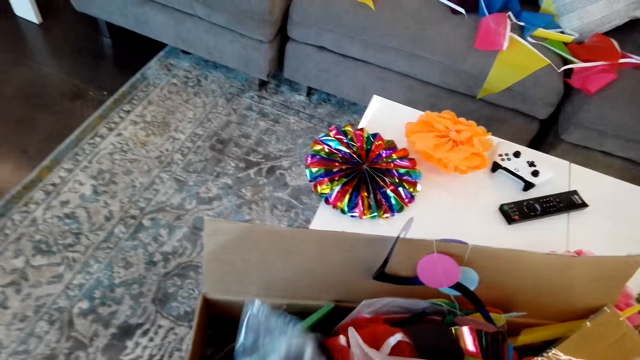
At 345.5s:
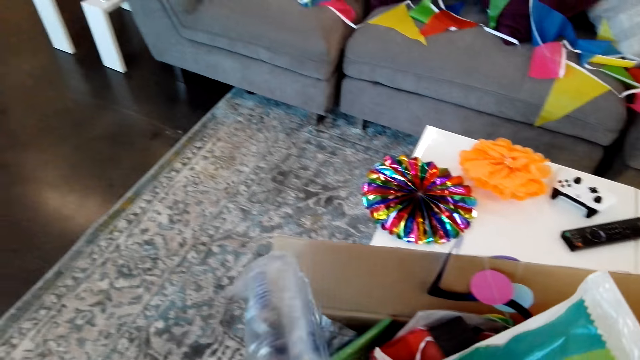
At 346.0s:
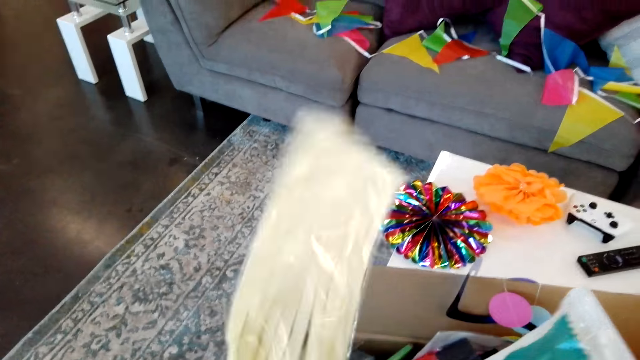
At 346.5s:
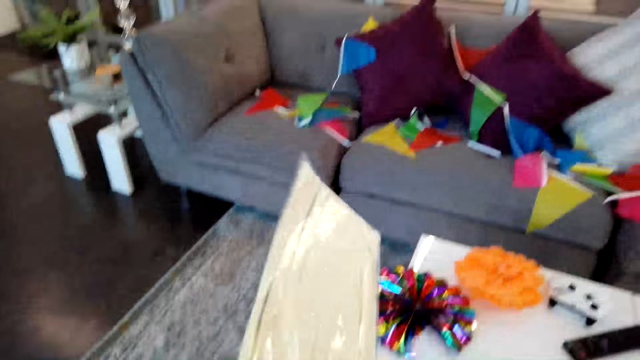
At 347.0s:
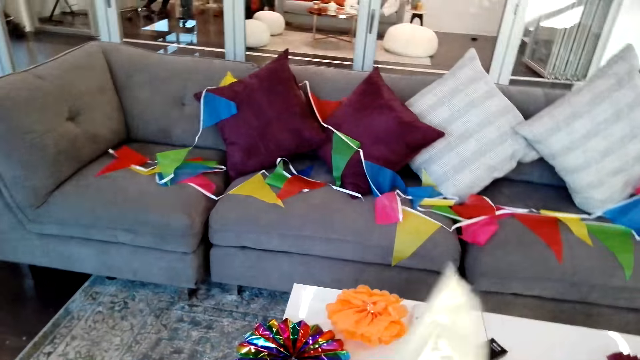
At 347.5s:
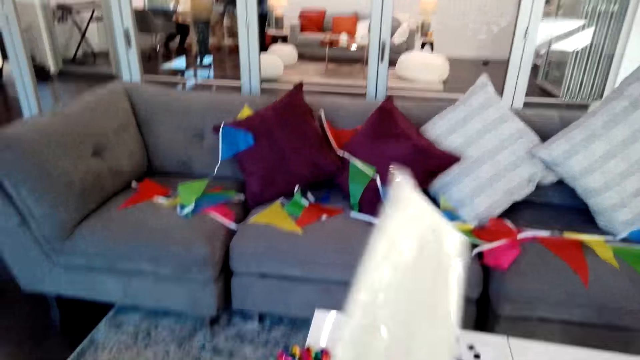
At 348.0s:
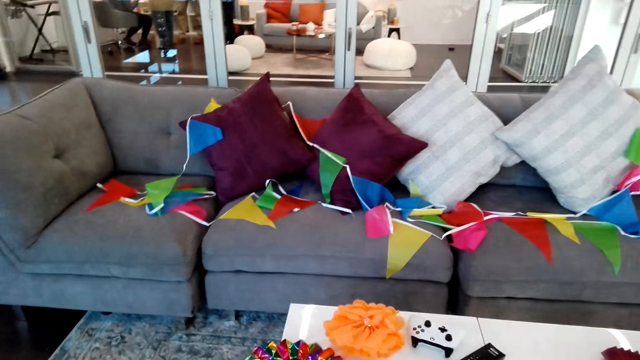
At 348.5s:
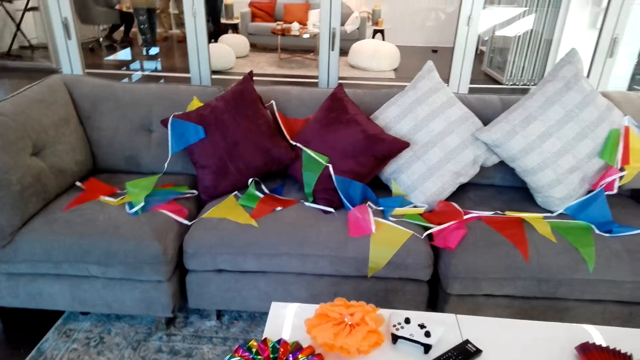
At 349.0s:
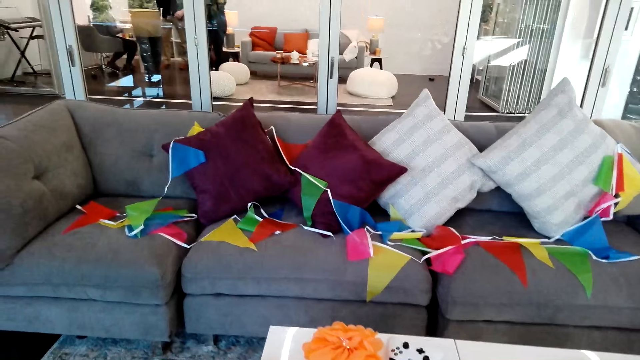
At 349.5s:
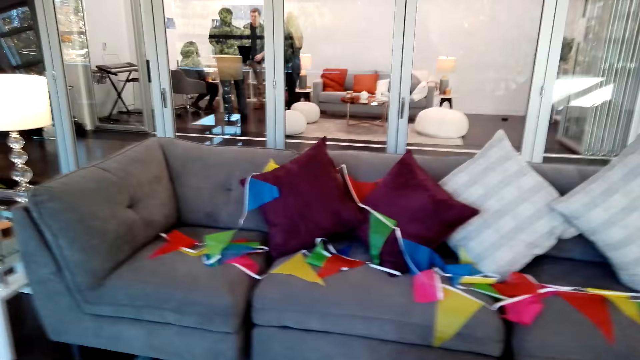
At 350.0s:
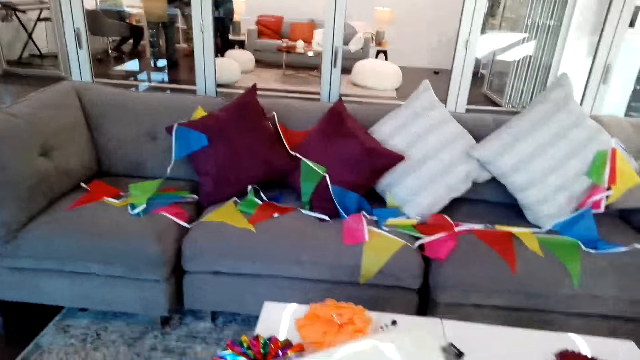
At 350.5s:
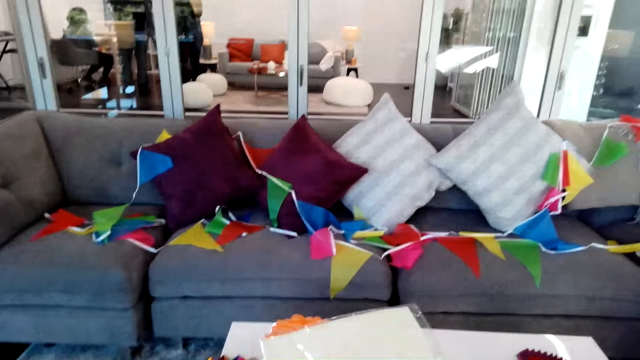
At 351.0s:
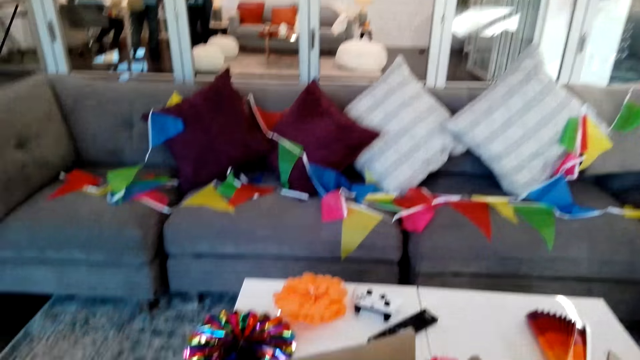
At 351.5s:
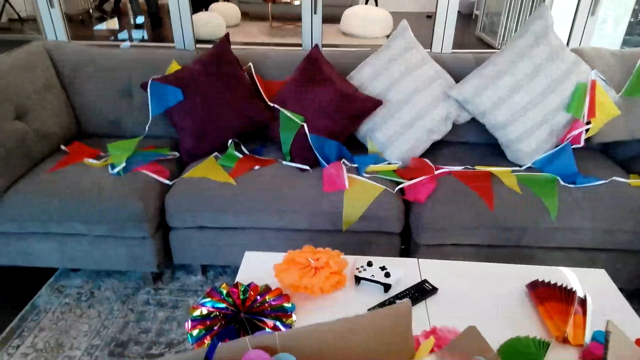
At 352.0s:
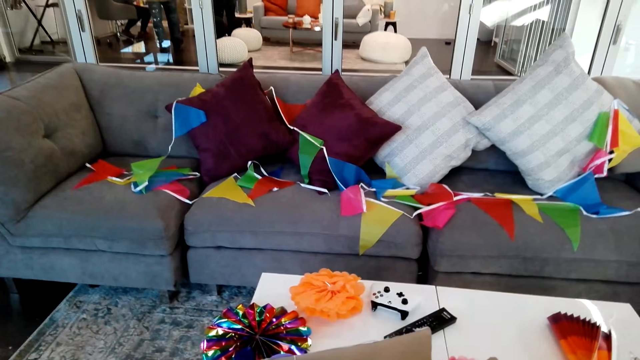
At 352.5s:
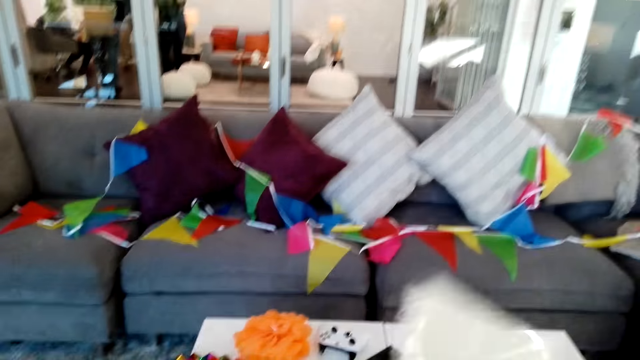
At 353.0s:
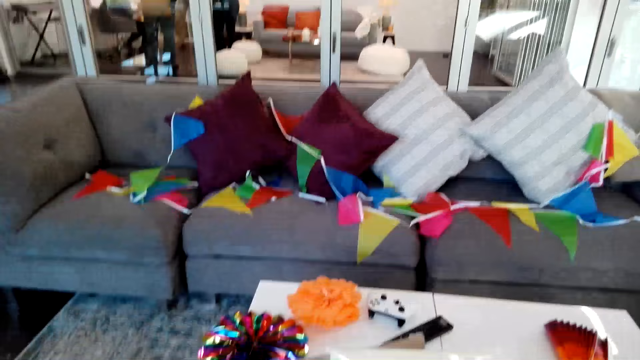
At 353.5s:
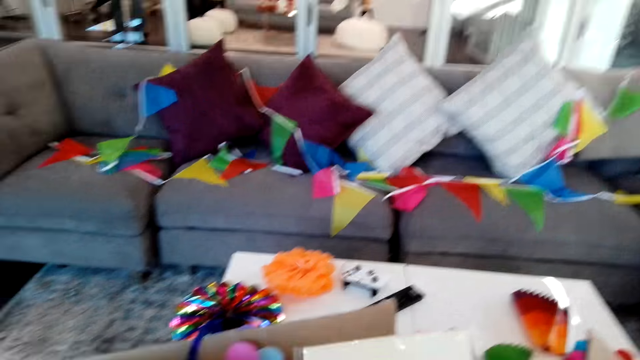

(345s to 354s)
The camera wearer takes the packet of ribbon. They move the packet of ribbon on the hand.

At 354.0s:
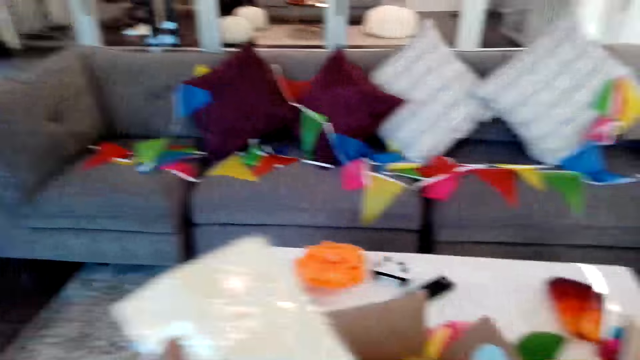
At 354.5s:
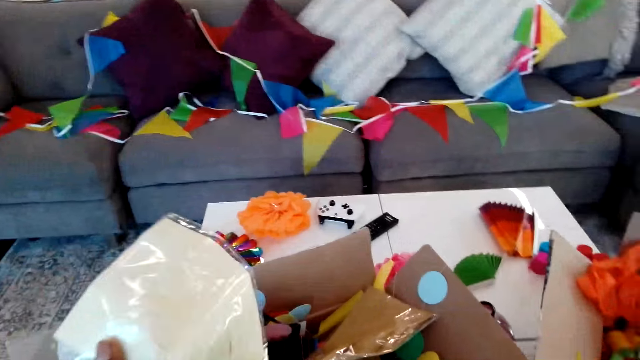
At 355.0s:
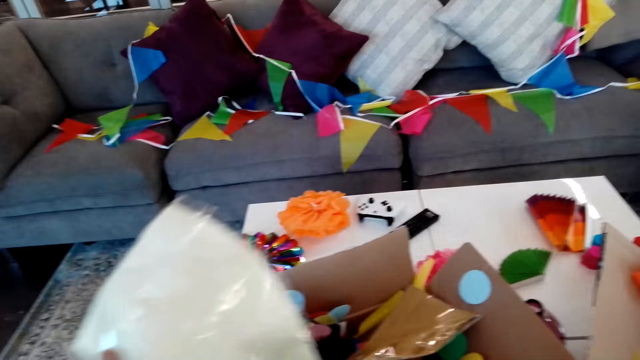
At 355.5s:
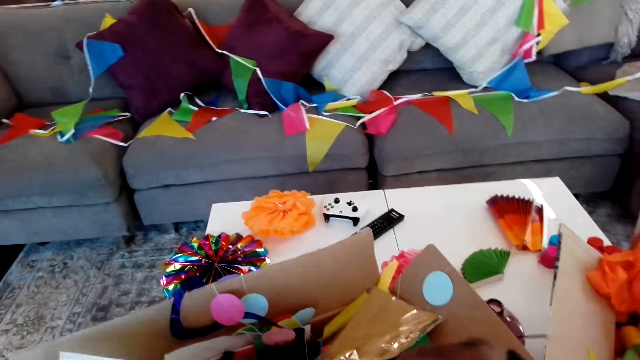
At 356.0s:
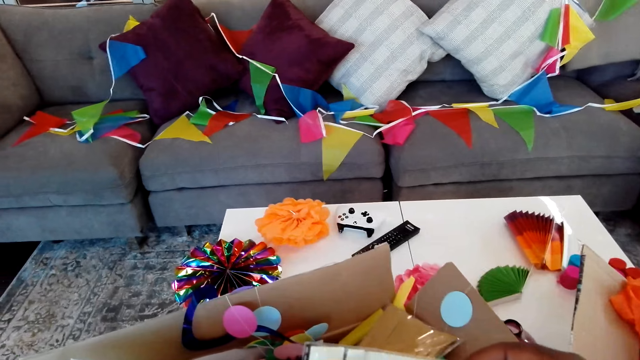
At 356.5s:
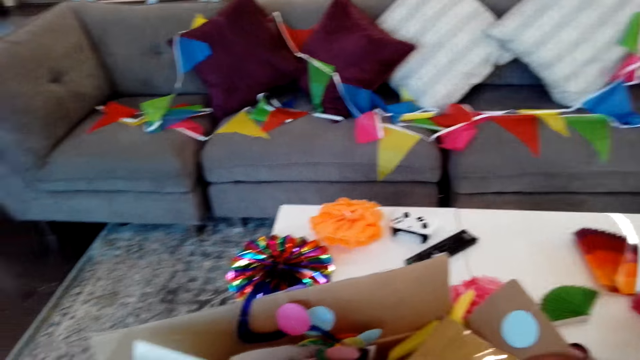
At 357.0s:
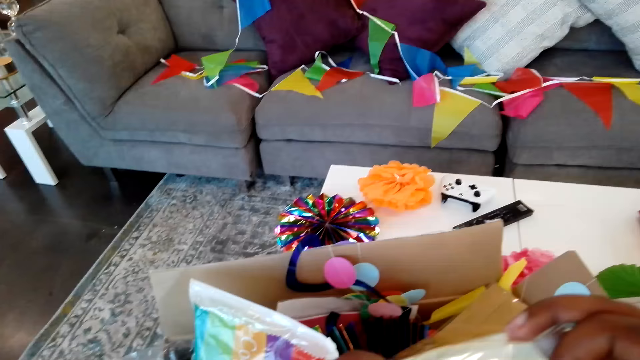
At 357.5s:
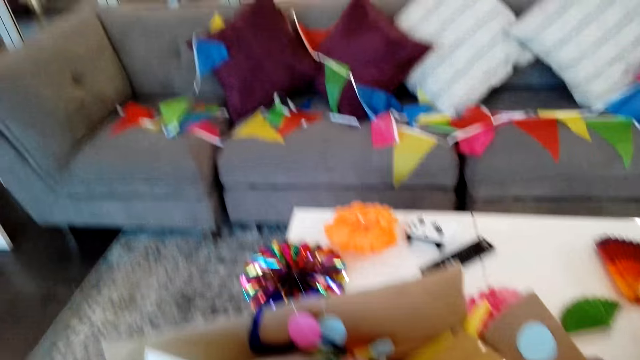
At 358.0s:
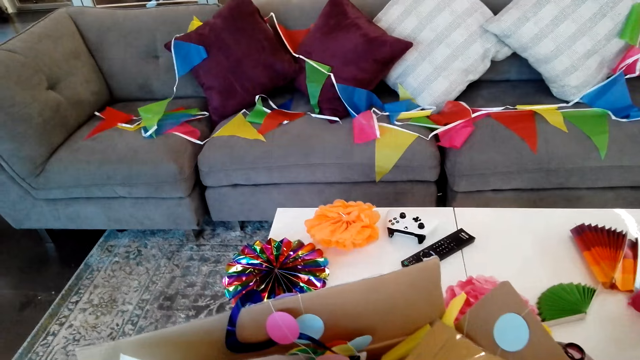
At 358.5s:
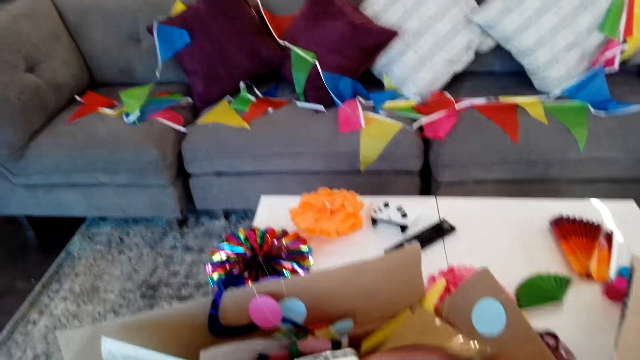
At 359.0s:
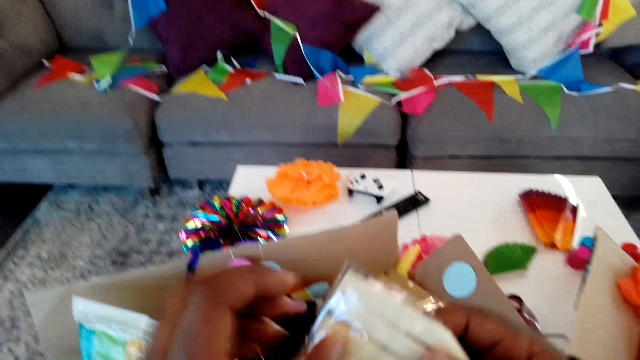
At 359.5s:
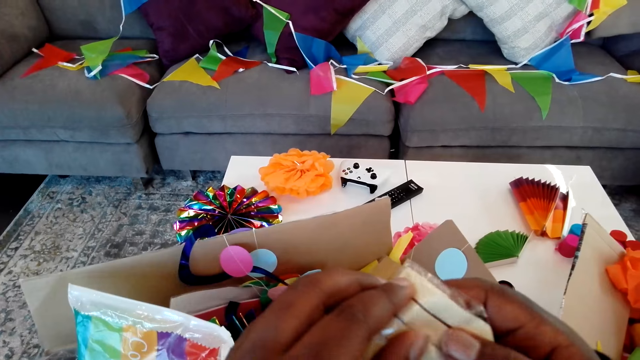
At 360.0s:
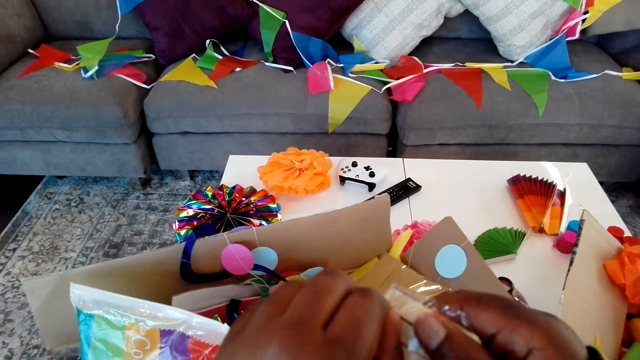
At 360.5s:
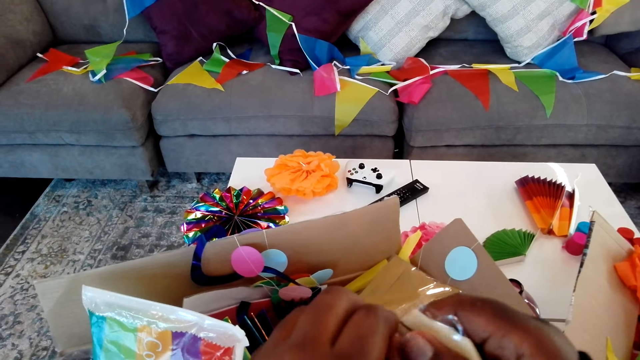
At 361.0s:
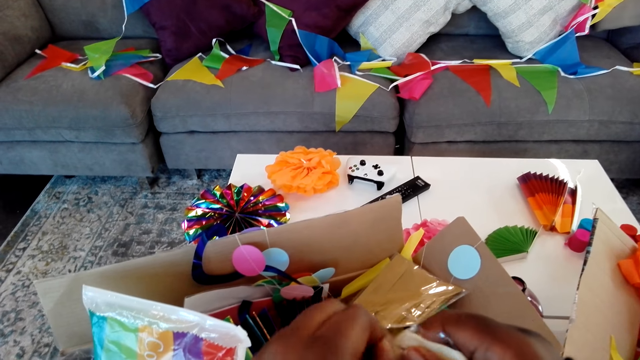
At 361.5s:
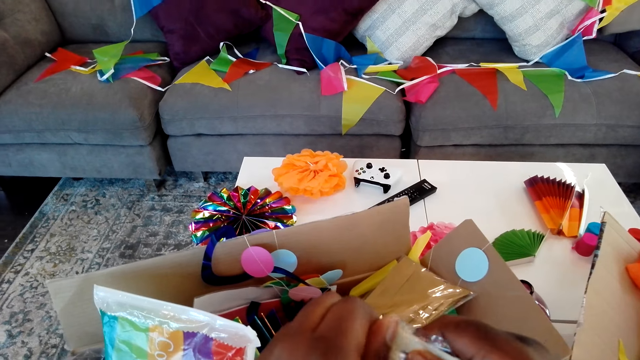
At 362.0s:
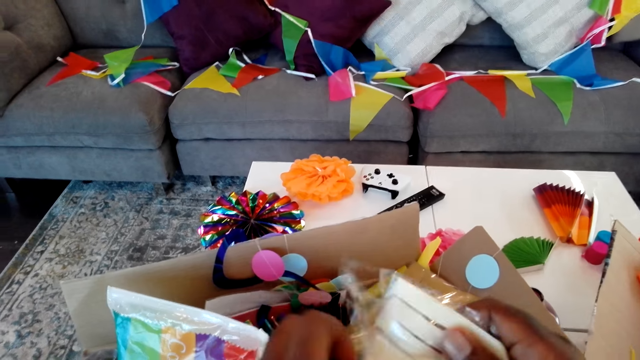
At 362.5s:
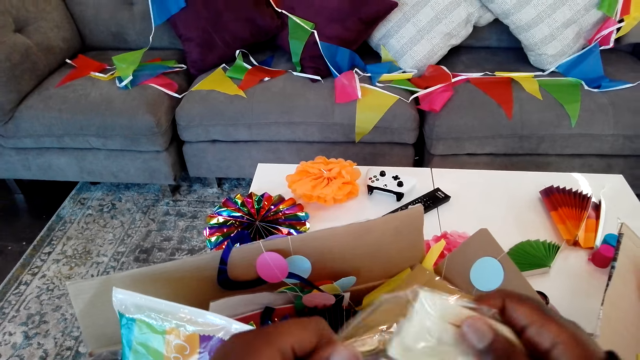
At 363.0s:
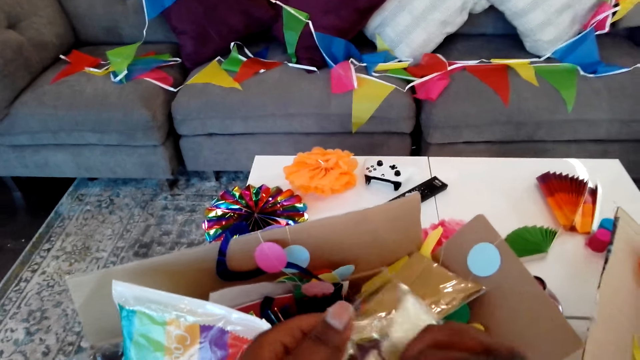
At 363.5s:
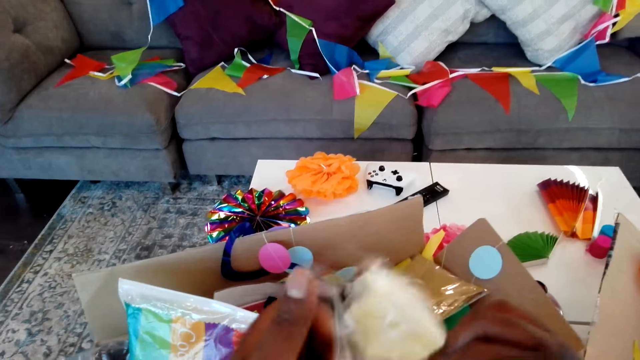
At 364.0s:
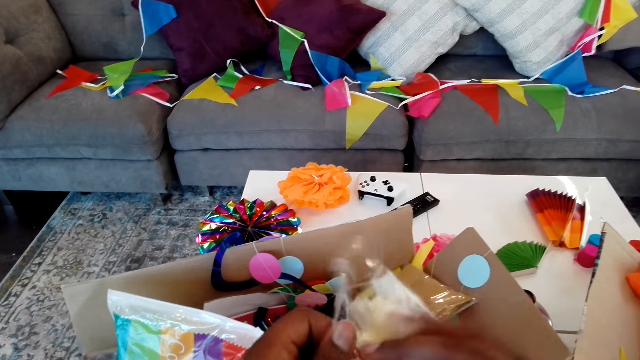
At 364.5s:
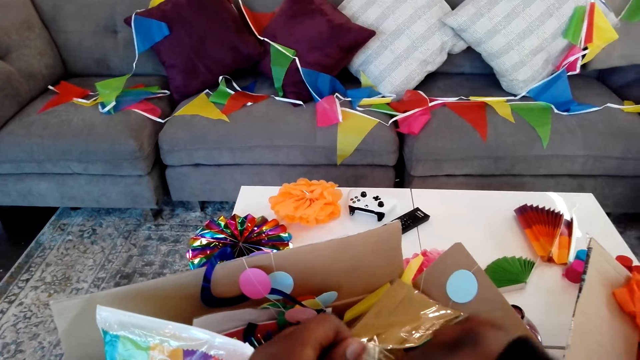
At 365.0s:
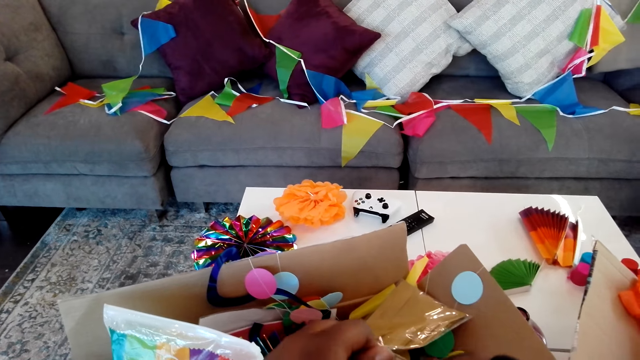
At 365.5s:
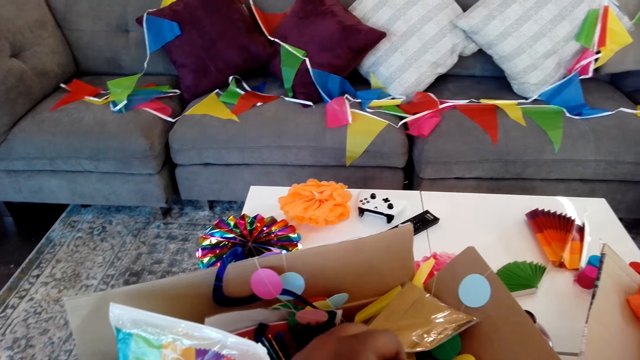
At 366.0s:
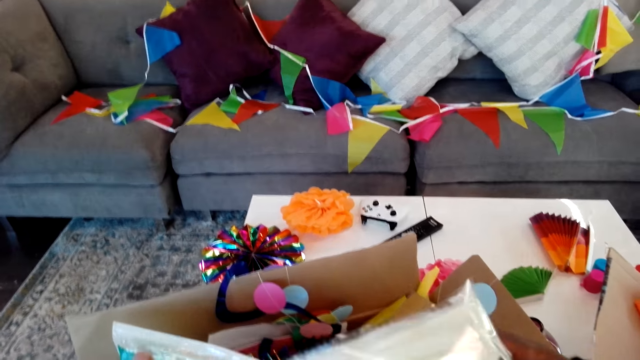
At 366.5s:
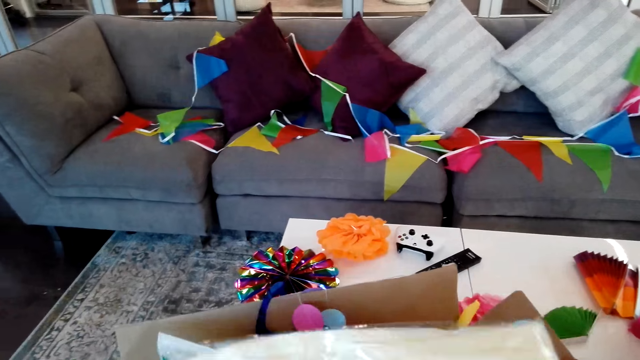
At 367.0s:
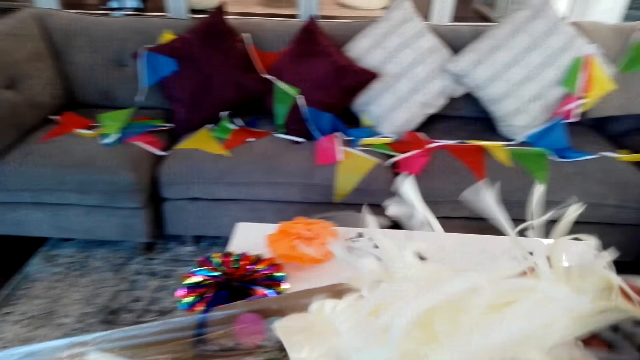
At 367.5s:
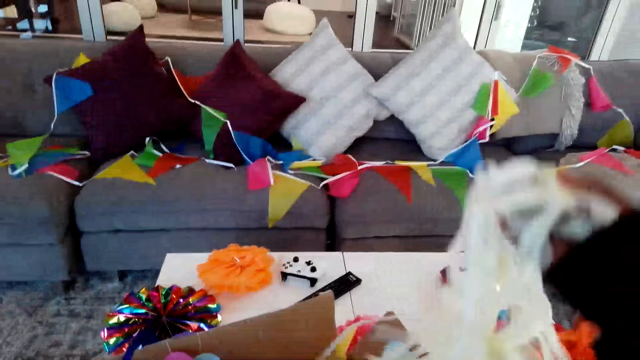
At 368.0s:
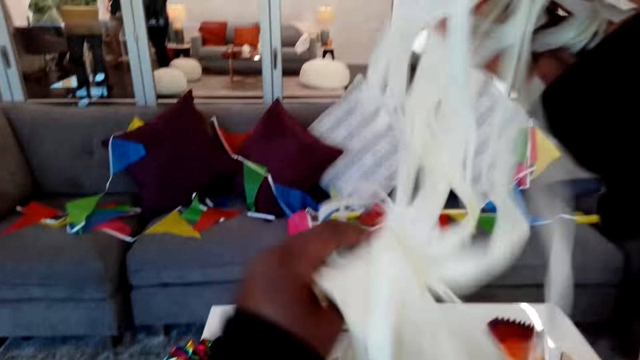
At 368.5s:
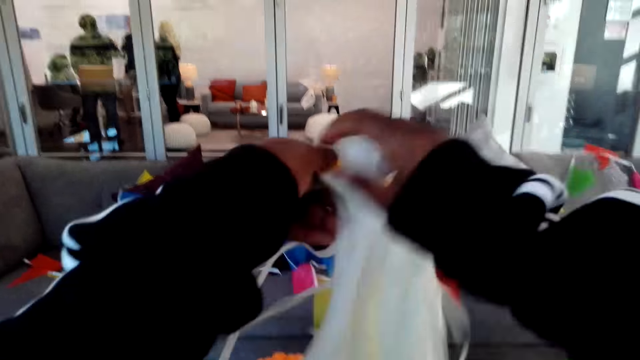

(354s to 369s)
The camera wearer touches the paper. They open the packet of the ribbon. They remove the ribbon from the packet.
